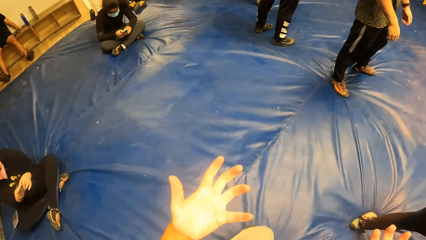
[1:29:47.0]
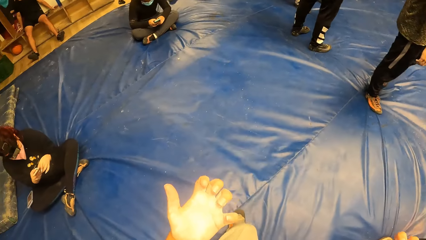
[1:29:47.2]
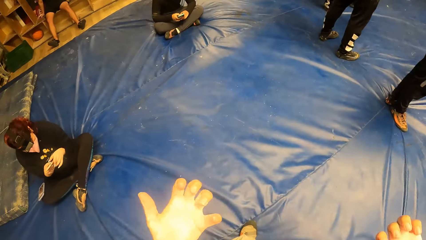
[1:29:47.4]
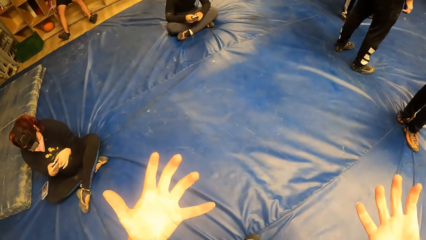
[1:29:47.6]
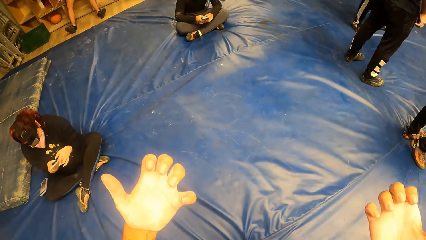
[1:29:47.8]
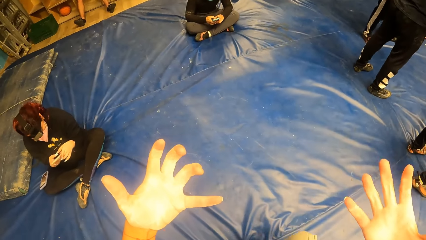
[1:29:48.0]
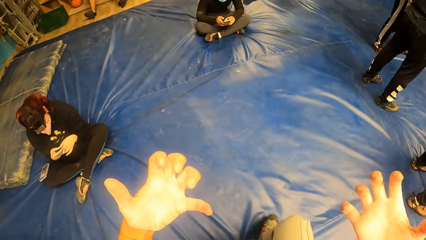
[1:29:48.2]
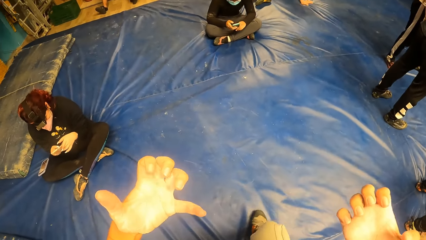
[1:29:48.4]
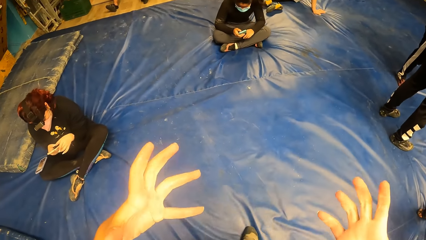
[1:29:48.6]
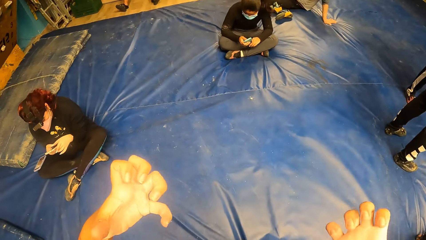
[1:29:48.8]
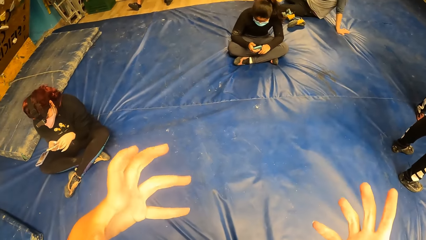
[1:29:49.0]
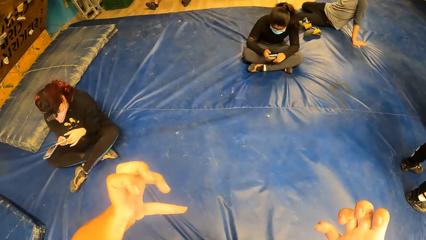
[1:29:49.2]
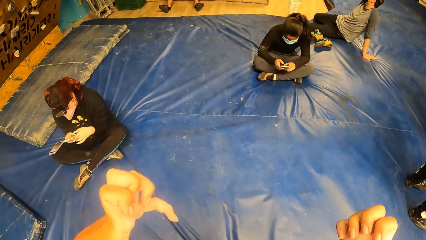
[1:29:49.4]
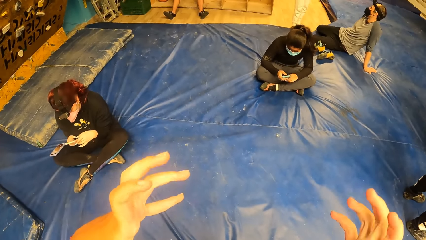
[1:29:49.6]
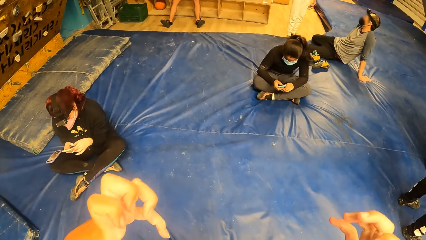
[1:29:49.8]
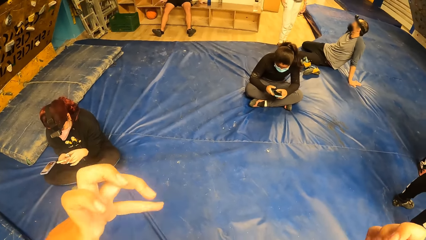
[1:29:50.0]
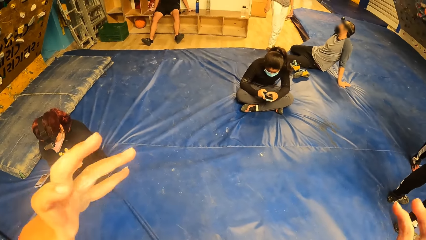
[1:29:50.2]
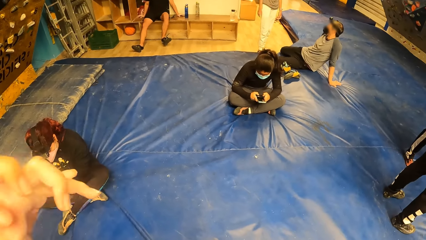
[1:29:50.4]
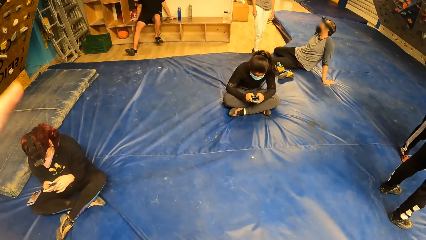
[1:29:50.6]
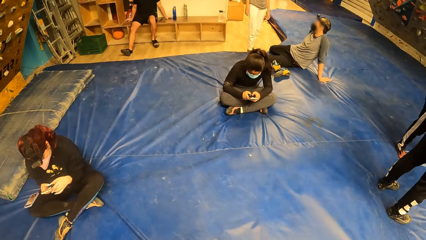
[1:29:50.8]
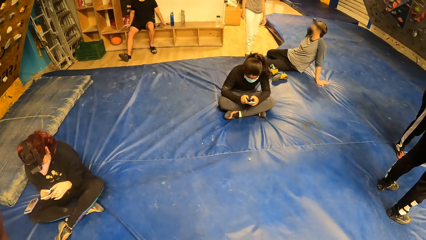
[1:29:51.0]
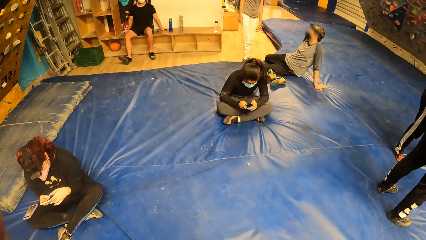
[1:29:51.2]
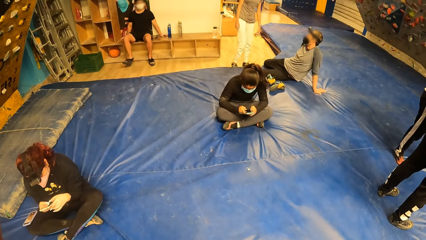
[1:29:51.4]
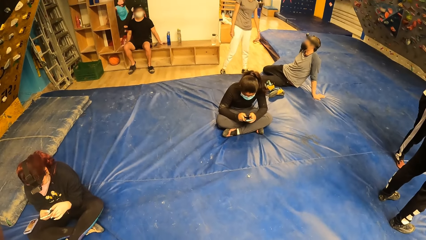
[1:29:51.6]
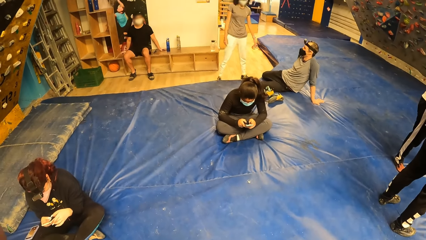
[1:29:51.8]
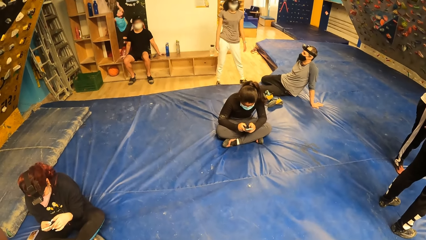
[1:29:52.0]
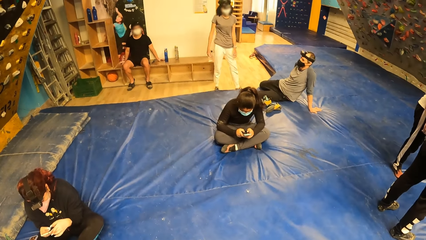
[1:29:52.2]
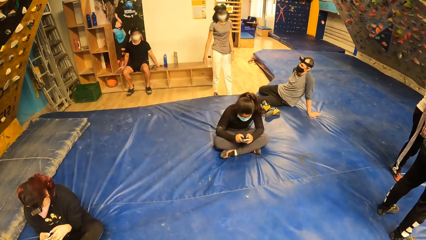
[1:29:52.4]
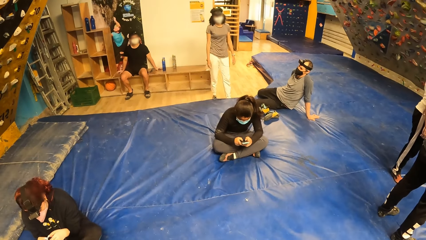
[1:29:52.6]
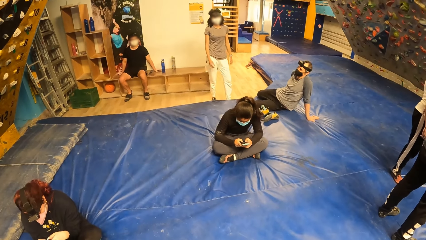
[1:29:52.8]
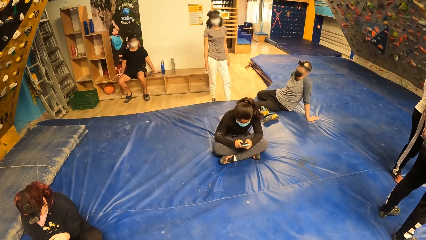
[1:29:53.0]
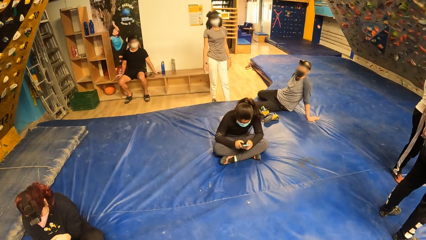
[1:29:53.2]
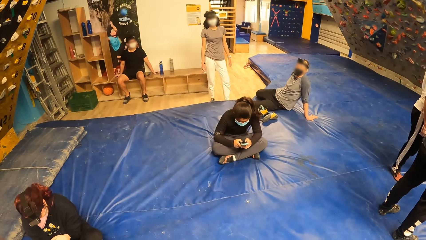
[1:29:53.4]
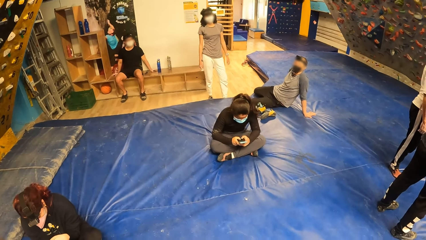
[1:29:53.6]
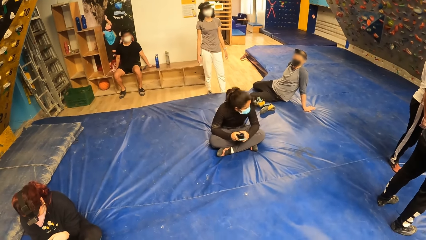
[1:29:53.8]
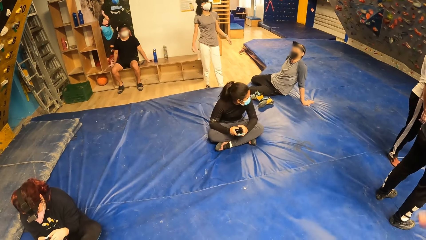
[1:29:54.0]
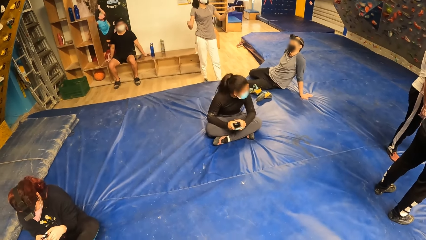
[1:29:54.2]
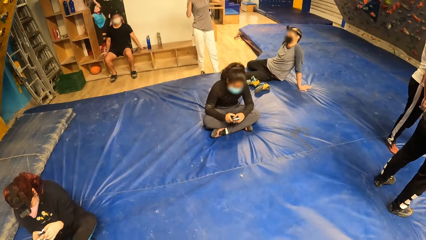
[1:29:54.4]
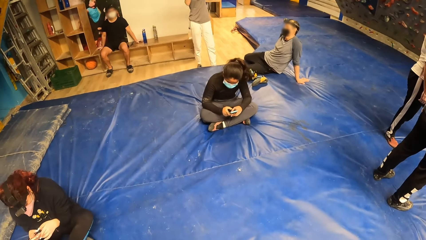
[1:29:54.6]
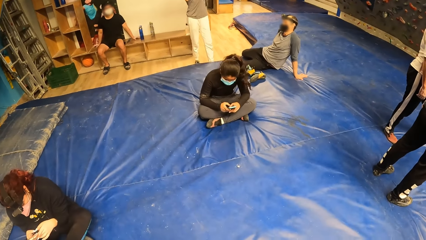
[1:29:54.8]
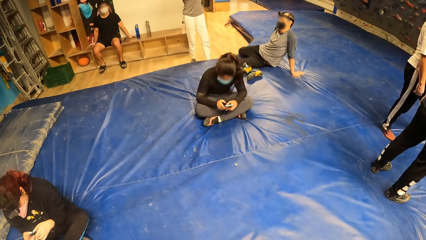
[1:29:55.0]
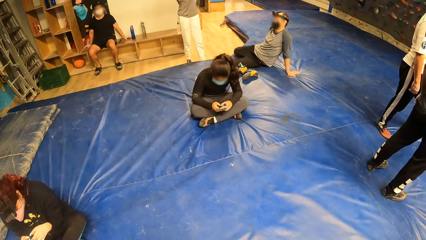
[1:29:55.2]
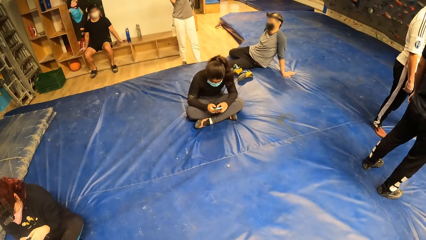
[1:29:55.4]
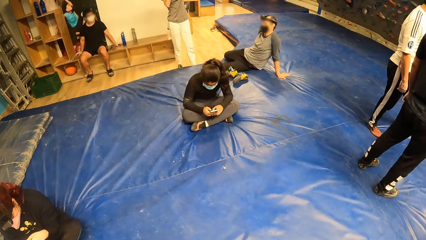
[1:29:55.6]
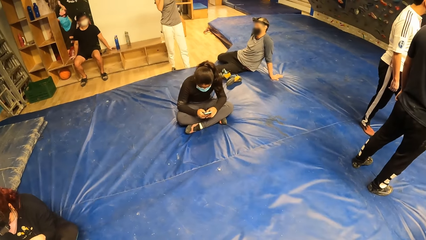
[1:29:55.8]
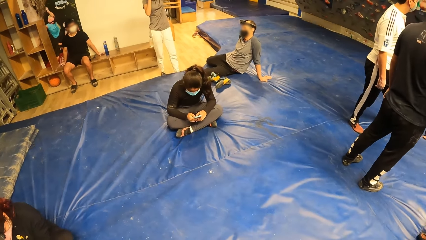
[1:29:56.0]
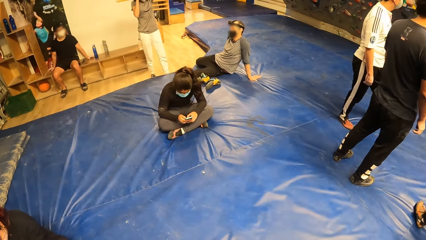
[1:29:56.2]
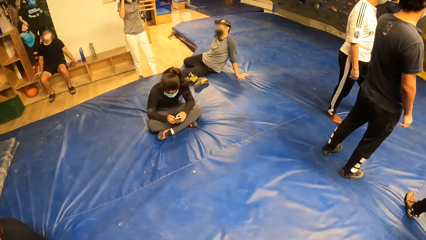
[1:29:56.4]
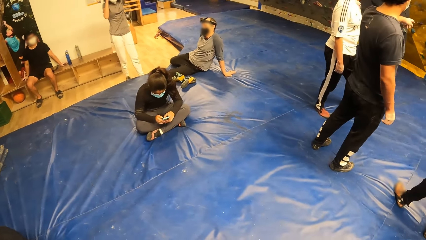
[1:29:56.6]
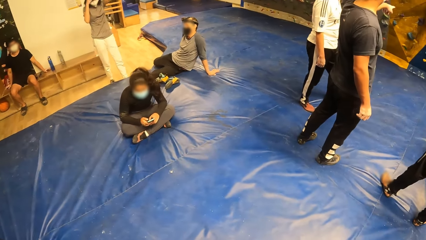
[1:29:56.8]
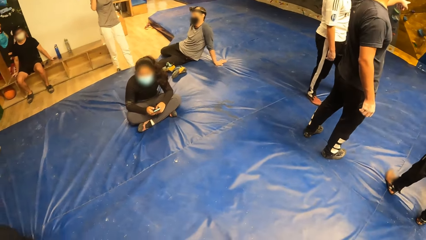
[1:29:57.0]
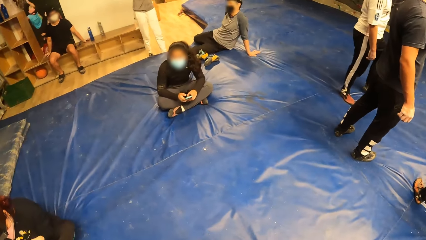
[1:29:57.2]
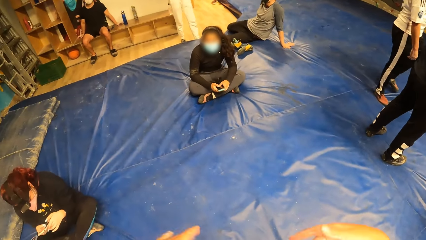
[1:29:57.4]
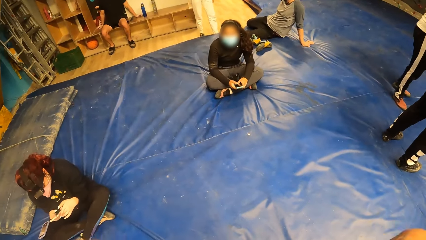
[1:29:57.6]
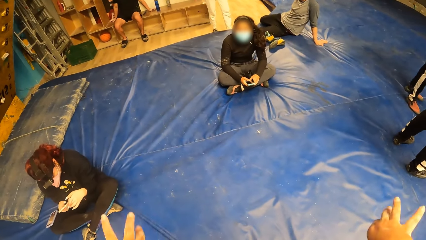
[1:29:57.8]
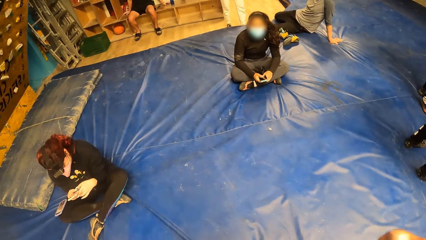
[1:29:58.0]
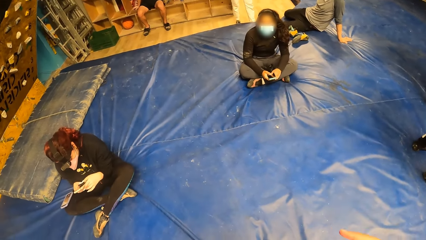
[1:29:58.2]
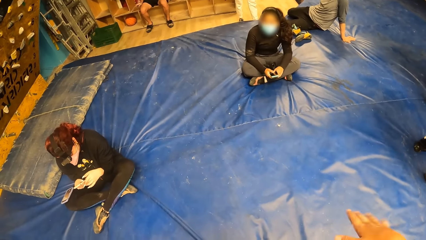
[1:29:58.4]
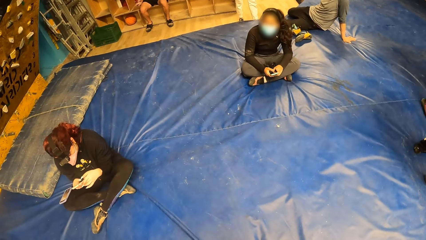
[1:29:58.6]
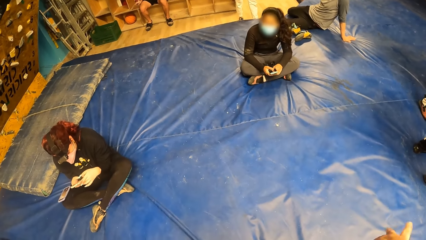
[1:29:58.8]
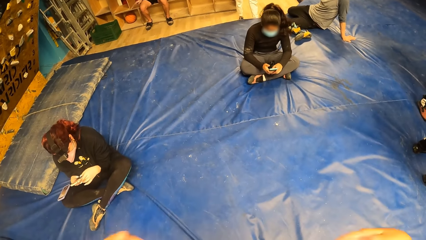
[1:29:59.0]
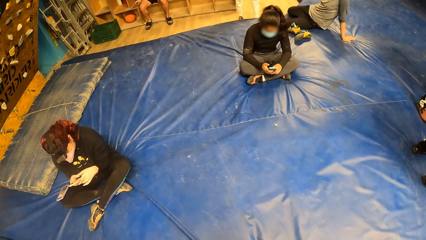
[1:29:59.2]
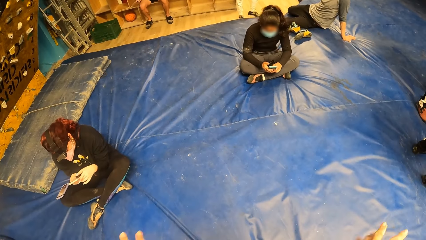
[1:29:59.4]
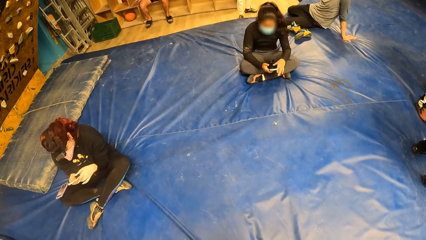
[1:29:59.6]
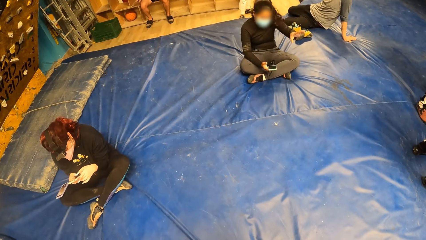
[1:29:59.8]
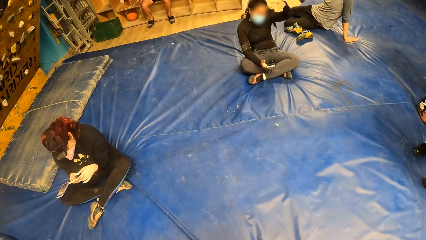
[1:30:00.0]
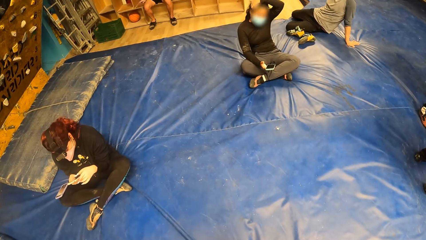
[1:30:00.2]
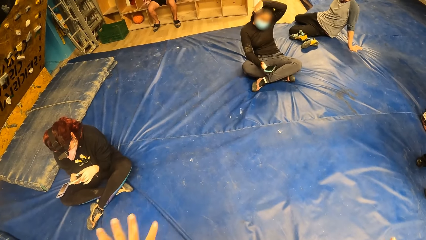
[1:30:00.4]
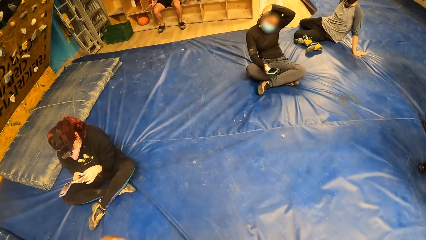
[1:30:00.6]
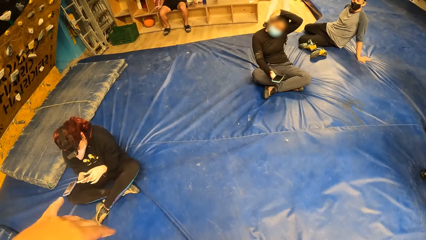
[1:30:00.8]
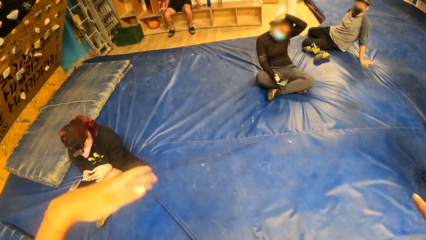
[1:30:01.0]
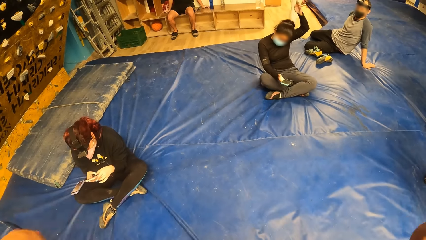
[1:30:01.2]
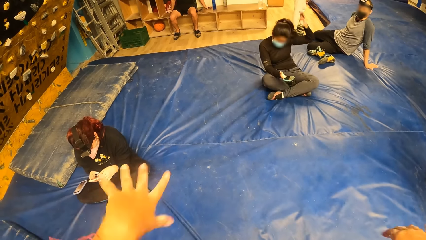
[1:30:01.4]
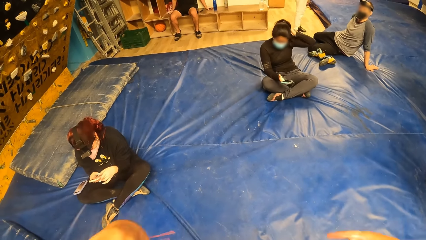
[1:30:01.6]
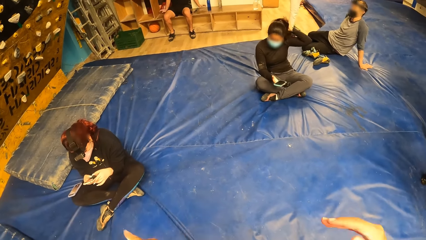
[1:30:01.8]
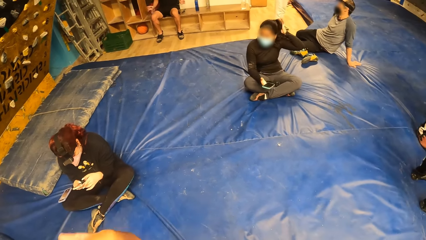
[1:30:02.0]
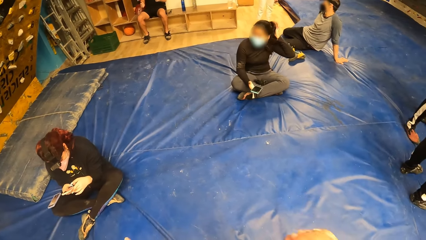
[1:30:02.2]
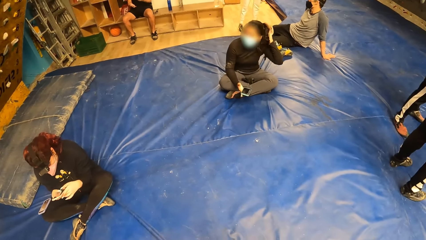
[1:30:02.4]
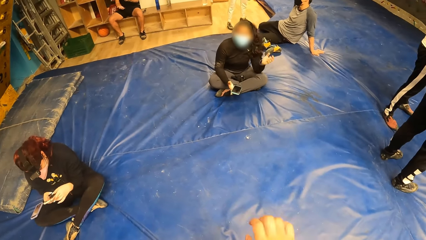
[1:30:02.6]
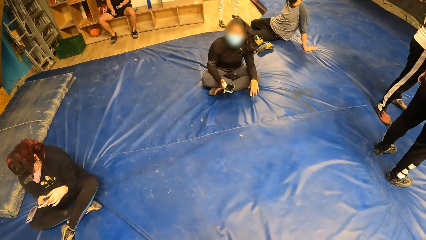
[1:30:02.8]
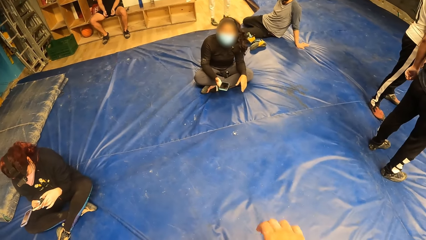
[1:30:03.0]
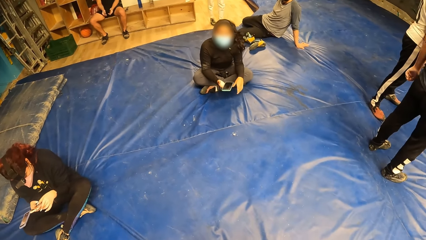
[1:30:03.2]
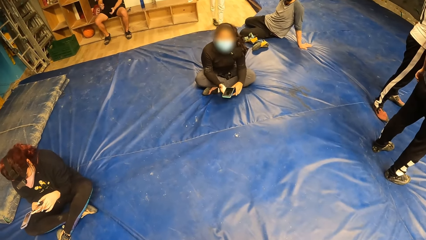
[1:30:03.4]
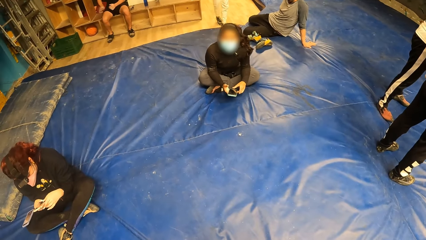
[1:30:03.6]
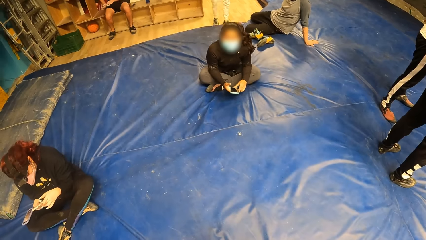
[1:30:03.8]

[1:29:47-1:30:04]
The camera wearer folds the fingers of both hands. She looks at the wall climbers on the floor. She moves hands. A woman scratches her hair. The camera wearer dusts off her hands.
